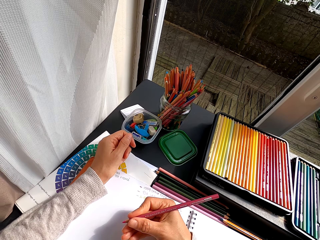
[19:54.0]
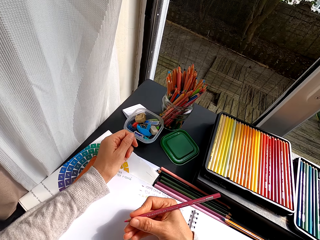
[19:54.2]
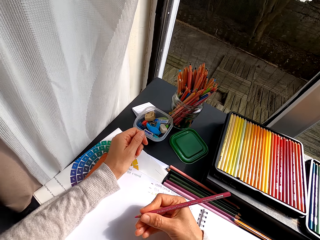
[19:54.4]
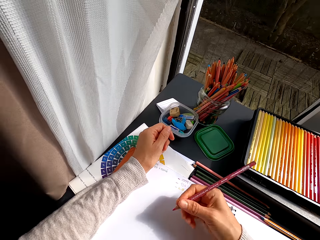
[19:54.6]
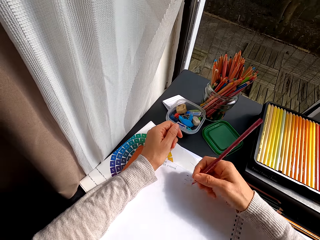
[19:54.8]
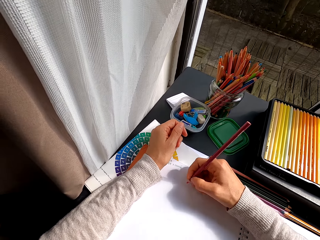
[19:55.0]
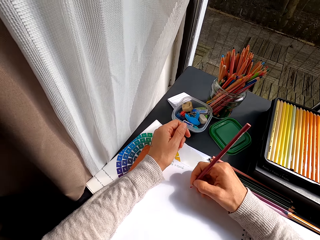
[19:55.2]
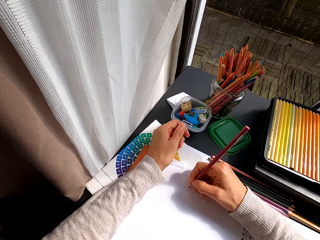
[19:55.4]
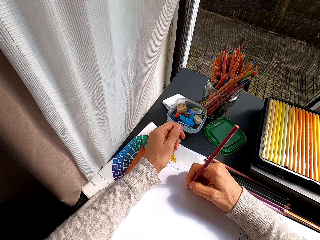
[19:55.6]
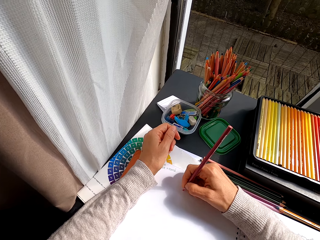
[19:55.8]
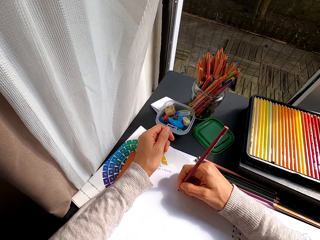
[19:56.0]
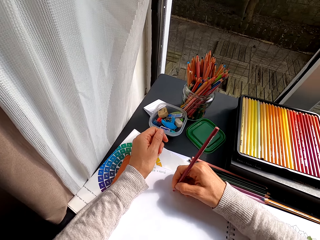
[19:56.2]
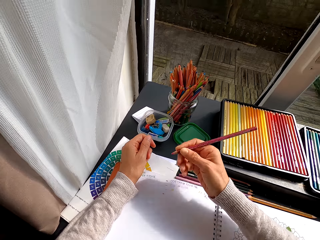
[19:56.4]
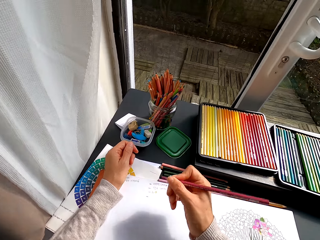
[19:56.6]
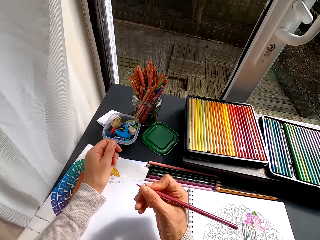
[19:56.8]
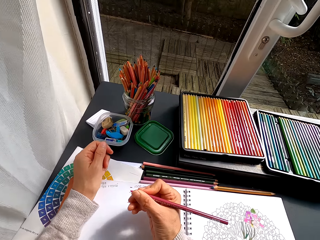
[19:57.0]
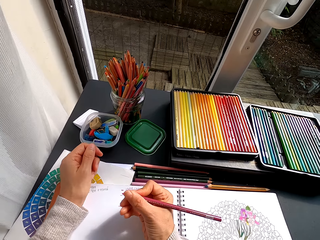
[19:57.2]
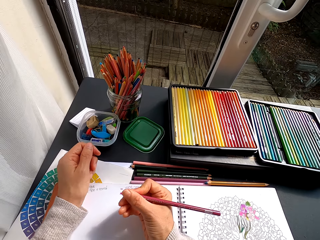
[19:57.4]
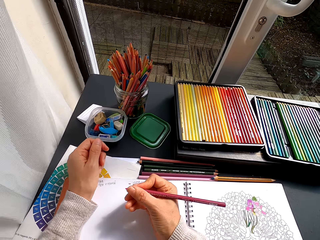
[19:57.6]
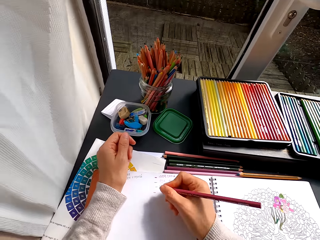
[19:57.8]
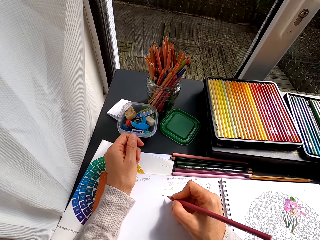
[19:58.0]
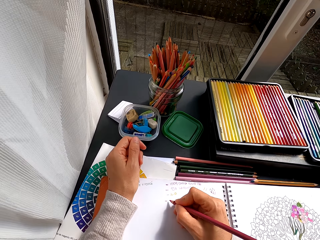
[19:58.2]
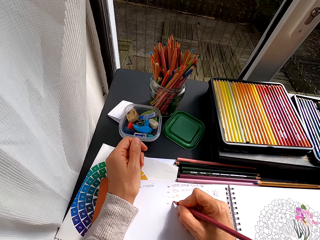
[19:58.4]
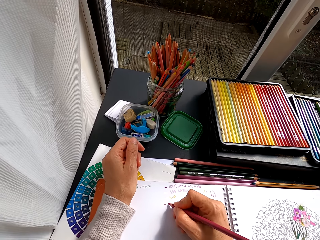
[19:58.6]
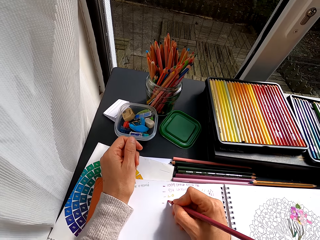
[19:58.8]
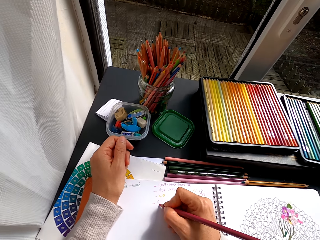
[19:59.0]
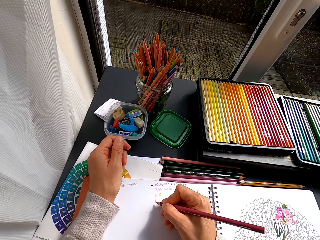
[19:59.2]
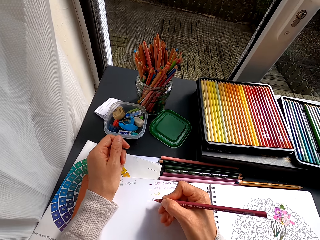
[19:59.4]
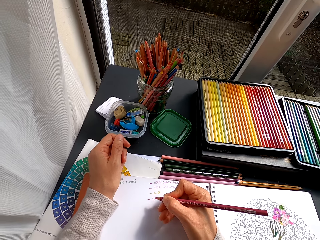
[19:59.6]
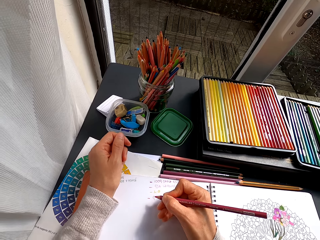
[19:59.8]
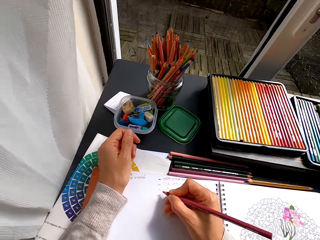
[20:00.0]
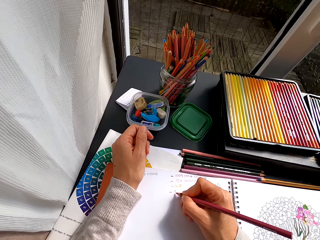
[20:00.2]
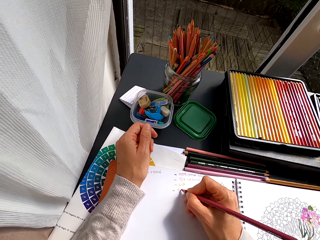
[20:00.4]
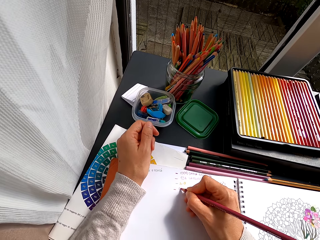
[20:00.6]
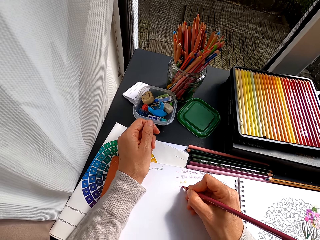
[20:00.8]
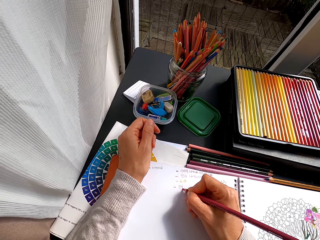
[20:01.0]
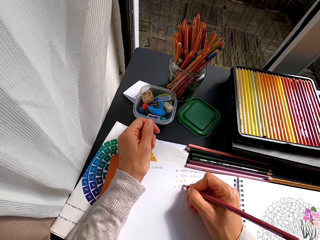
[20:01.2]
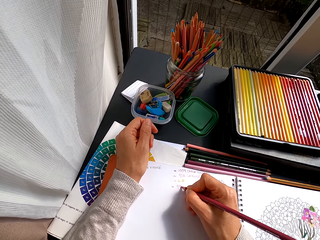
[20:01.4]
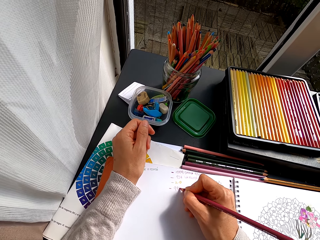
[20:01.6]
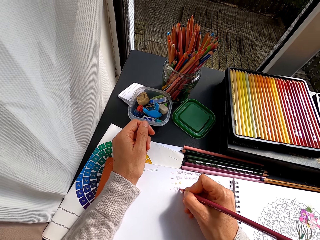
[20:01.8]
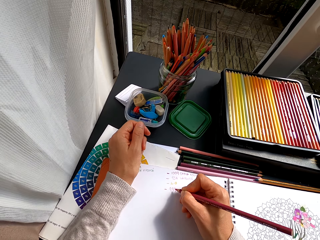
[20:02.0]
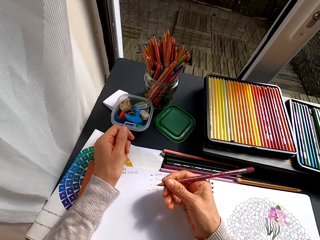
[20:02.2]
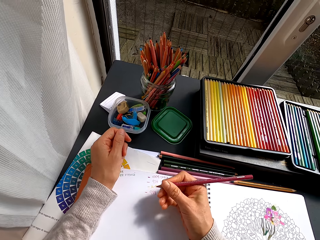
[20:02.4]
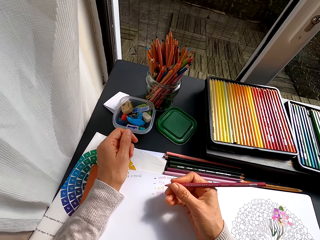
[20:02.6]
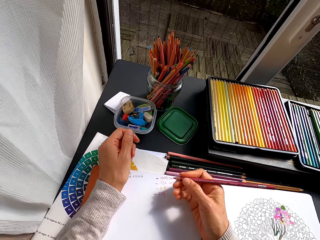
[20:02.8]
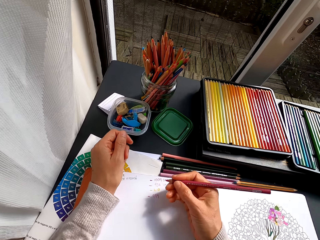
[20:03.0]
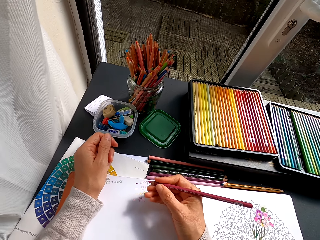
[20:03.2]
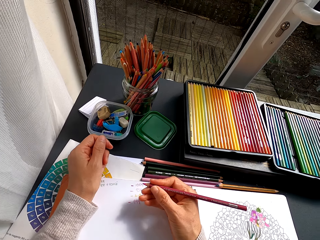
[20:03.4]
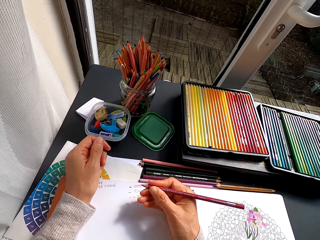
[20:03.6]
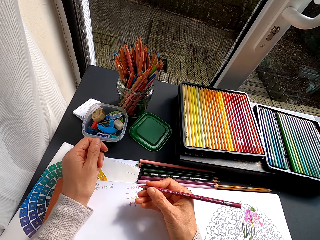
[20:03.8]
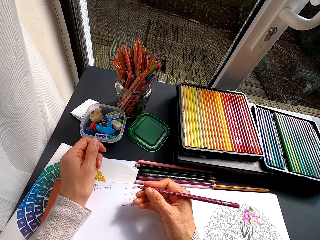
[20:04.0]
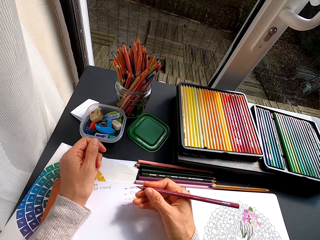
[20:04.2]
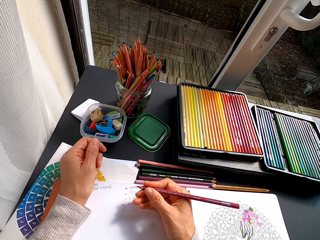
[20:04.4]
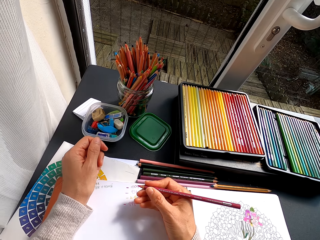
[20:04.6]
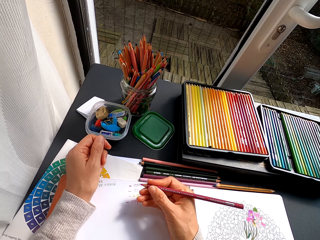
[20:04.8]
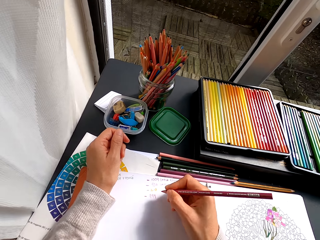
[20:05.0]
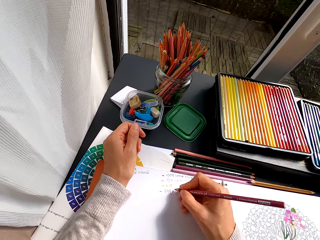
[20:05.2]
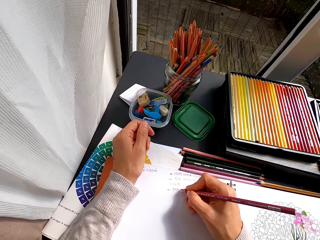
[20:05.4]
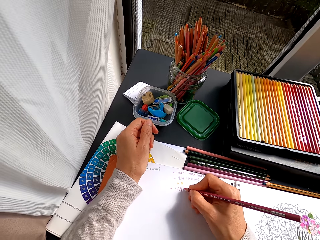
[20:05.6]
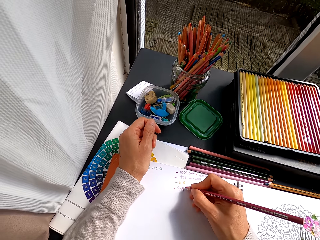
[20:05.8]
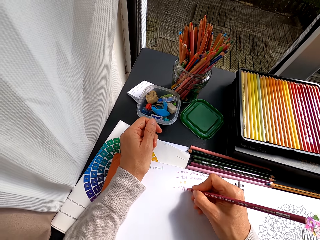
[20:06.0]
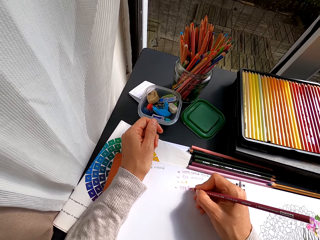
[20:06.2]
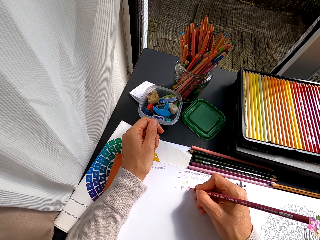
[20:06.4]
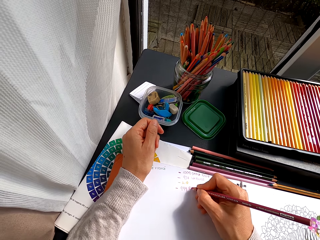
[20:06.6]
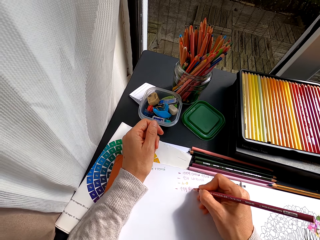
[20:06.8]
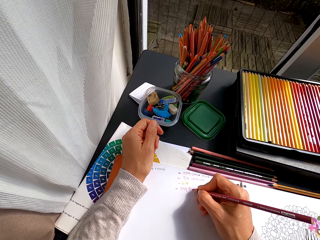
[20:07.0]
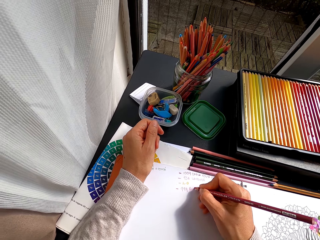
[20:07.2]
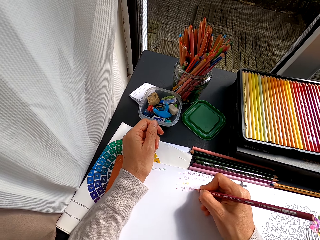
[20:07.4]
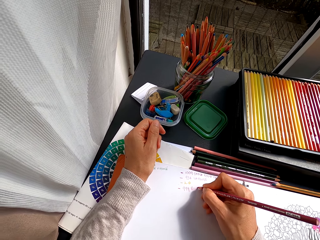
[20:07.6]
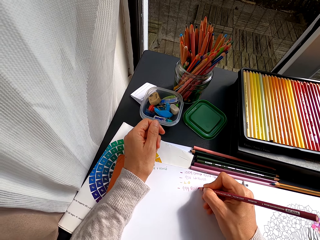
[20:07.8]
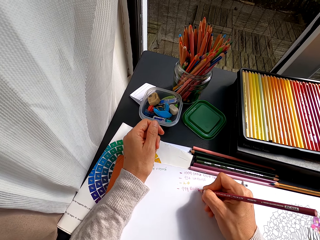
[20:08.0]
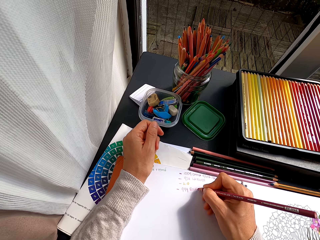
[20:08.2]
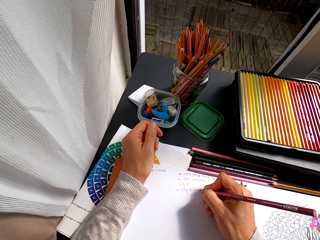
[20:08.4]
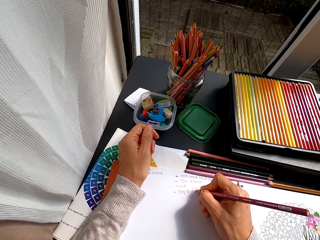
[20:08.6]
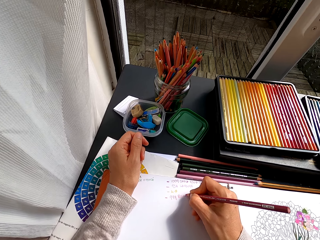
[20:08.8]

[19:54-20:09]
The camera wearer writes on a book. They draw with a color pencil. They pull the color pencil off the page. They stare at the pencil crayon. They write with the color pencil on the book. They pull the color pencil off the page. They stare at the pencil crayon. They write with the color pencil on the book.

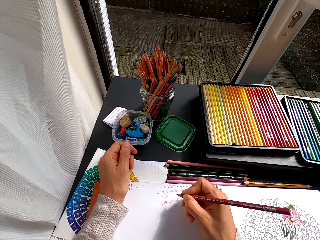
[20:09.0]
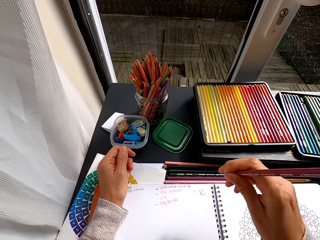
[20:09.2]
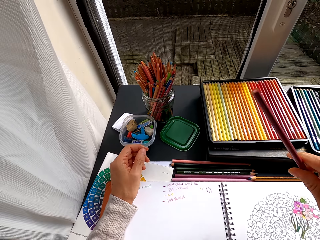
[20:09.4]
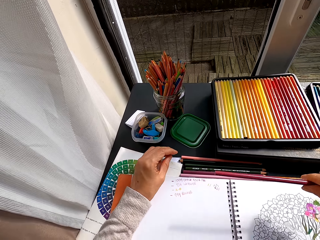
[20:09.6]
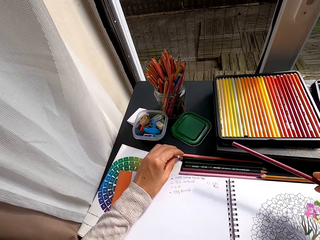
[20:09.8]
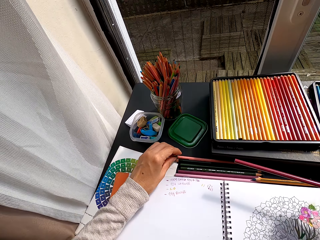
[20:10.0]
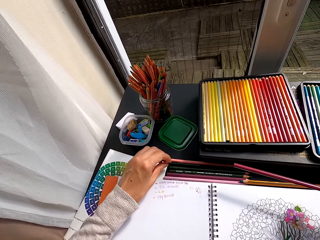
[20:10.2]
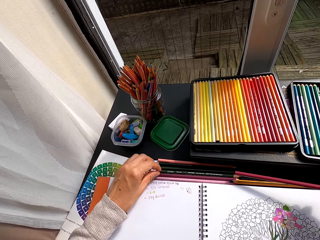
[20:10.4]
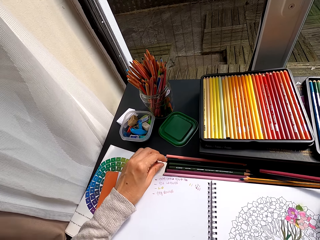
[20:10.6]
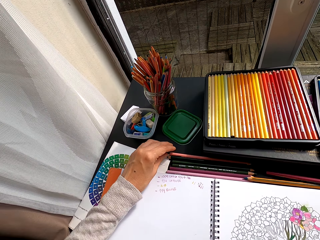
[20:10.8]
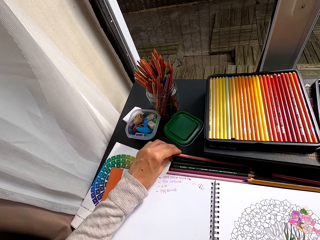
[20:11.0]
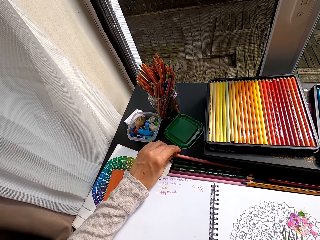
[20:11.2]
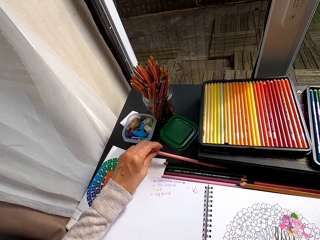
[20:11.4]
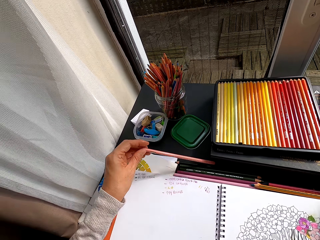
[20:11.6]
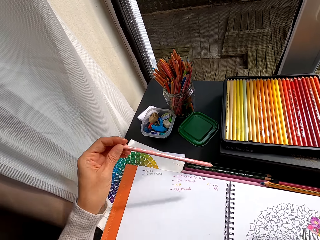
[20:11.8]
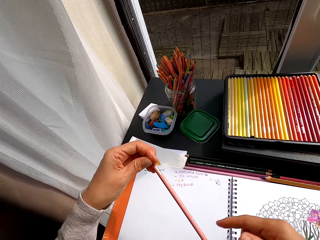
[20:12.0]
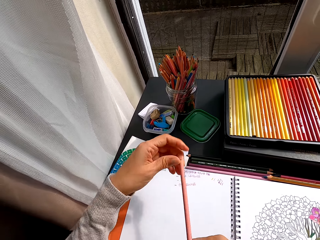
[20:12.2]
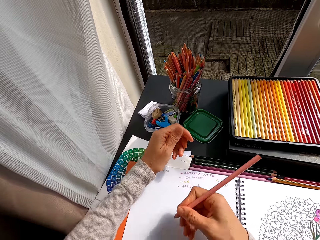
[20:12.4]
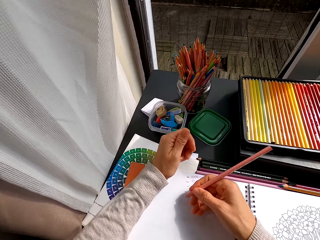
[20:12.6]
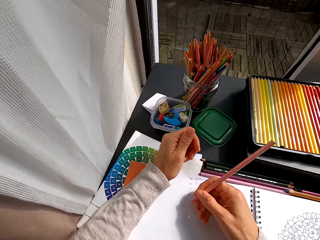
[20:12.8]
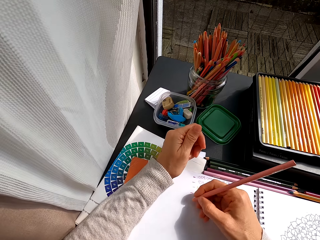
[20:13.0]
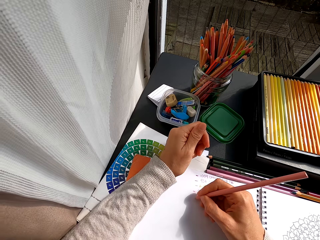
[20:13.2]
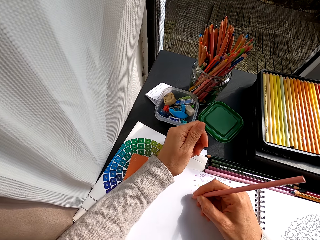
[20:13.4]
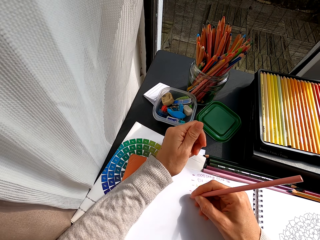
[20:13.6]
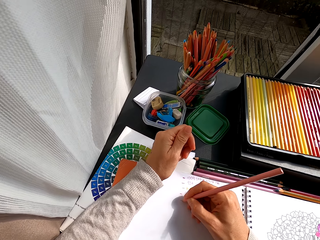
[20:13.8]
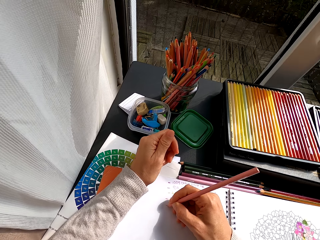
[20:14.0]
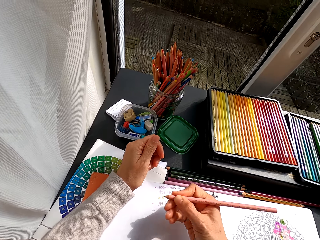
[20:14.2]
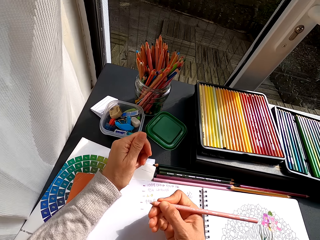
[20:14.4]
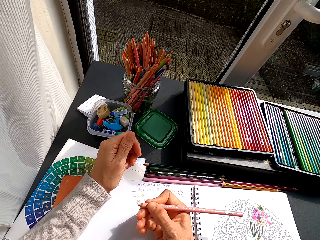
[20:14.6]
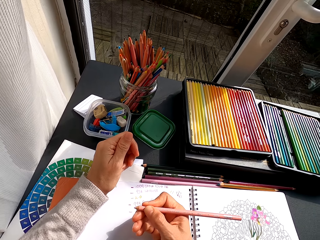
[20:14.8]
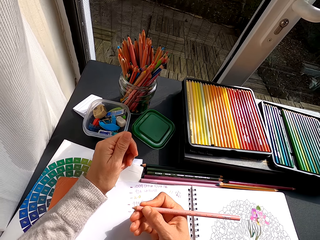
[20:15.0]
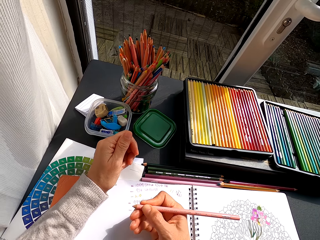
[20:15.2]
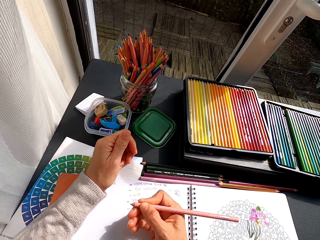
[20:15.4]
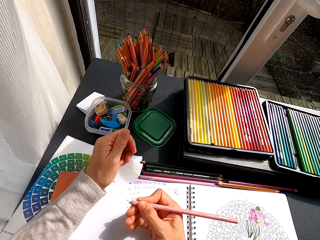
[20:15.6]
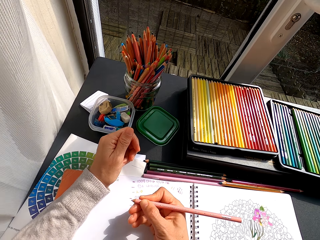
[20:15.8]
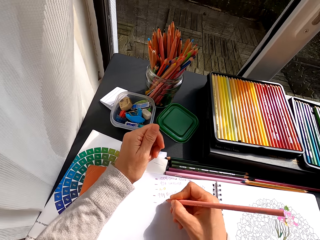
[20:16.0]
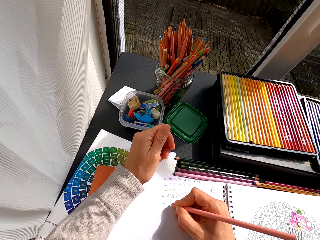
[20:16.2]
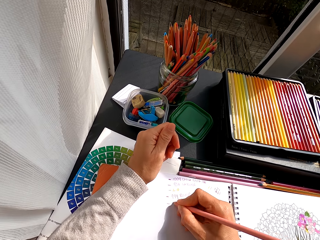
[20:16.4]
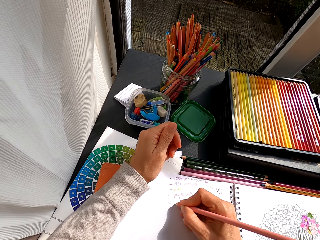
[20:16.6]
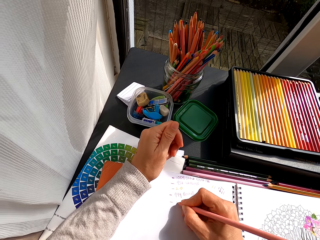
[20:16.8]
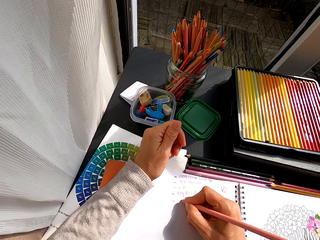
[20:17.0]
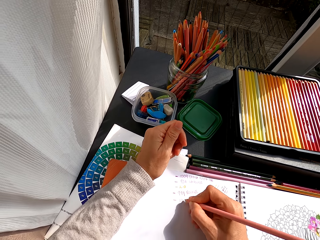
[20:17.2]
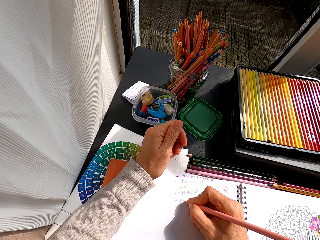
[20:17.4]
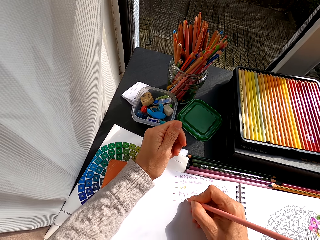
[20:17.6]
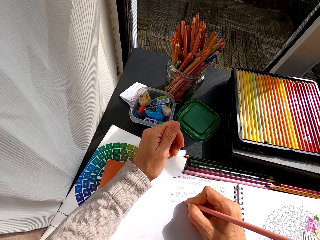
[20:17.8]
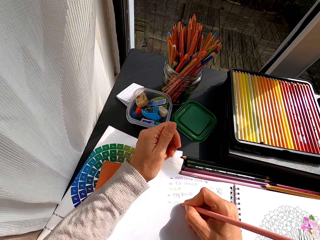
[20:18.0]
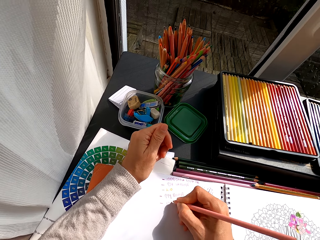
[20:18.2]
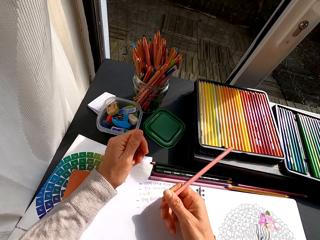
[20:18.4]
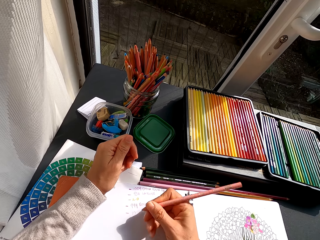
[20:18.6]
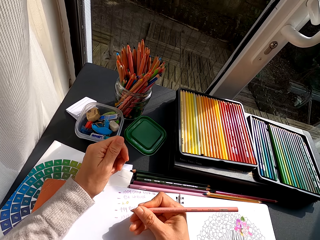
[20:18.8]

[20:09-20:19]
The camera wearer pulls the color pencil off the page. They place the pencil crayon on the table, and pick up the pencil crayon from the table. They write with the color pencil on the book. They pull the color pencil off the page, and write with the color pencil.
